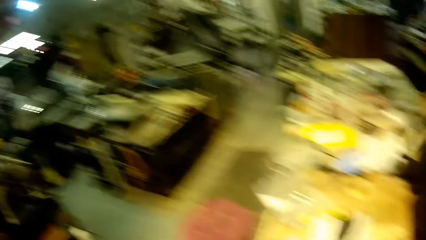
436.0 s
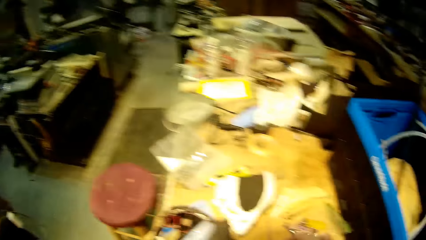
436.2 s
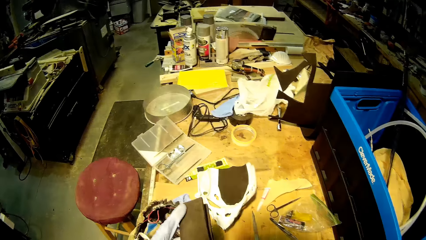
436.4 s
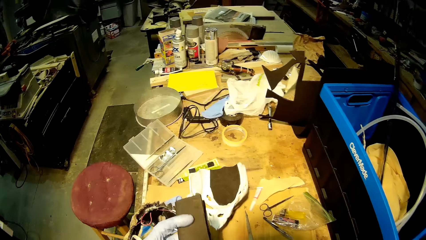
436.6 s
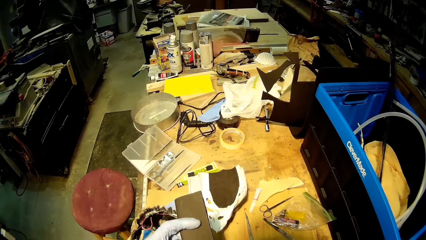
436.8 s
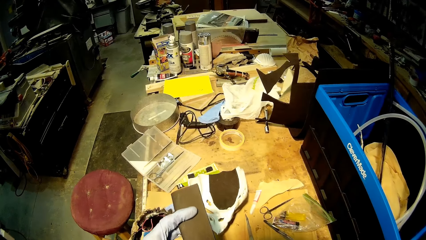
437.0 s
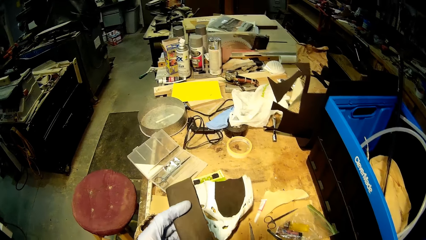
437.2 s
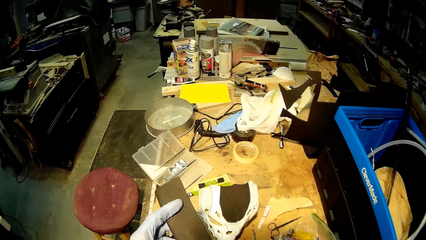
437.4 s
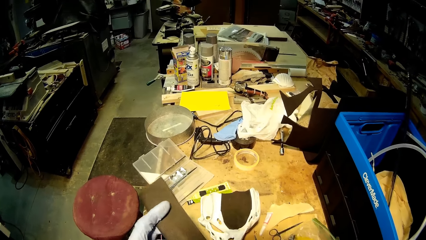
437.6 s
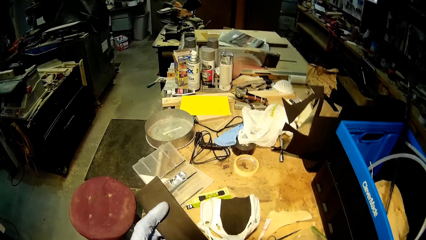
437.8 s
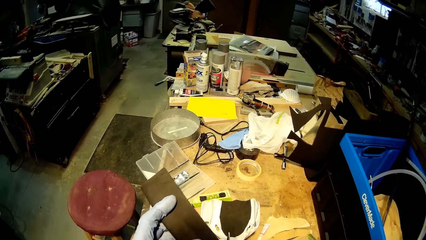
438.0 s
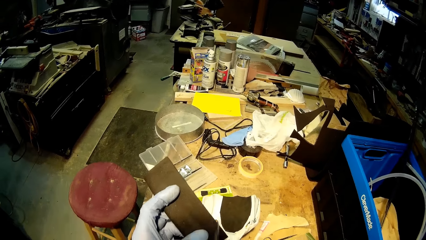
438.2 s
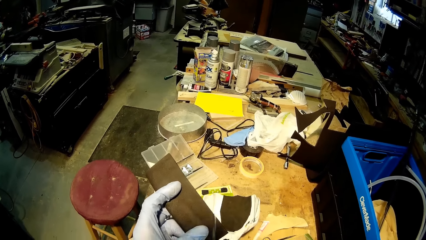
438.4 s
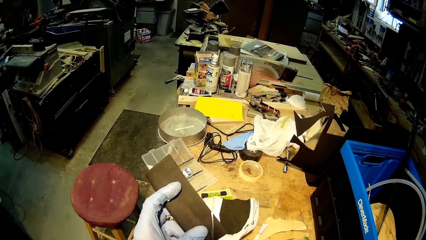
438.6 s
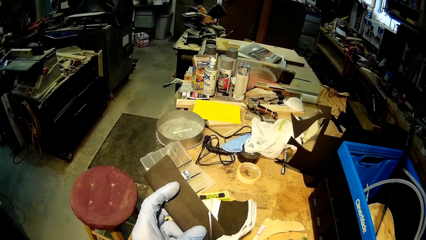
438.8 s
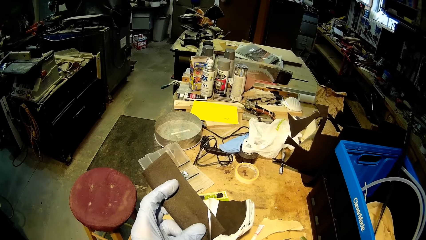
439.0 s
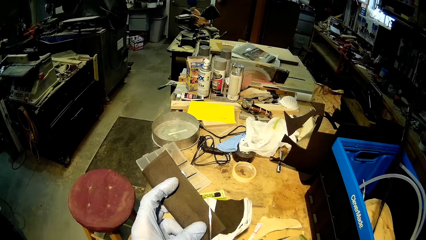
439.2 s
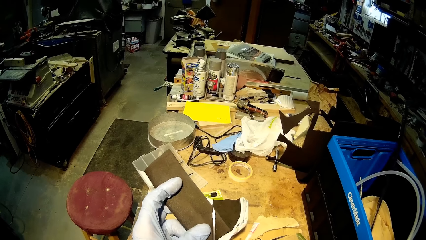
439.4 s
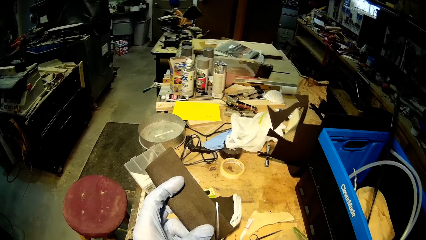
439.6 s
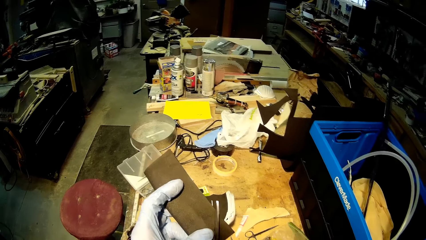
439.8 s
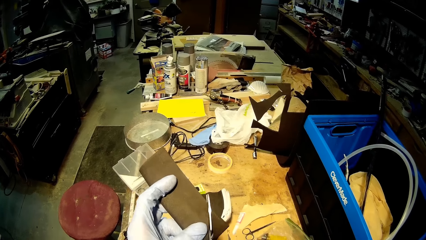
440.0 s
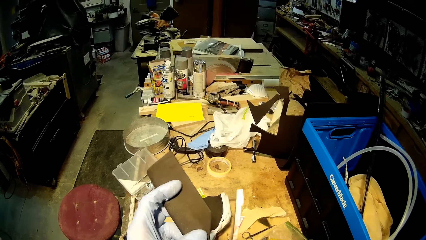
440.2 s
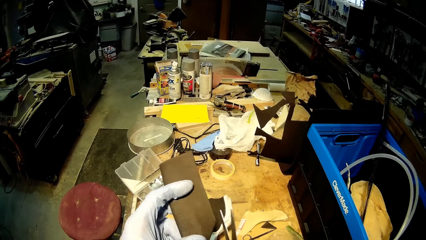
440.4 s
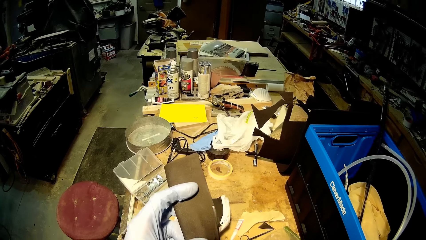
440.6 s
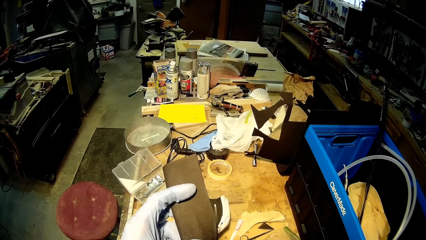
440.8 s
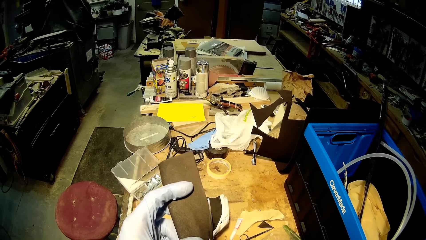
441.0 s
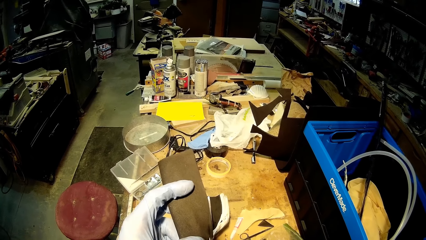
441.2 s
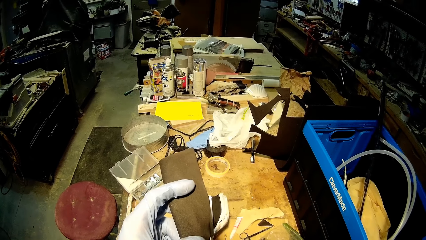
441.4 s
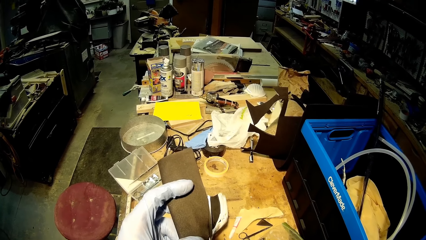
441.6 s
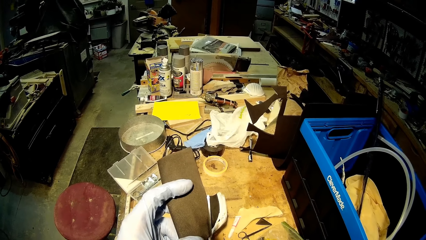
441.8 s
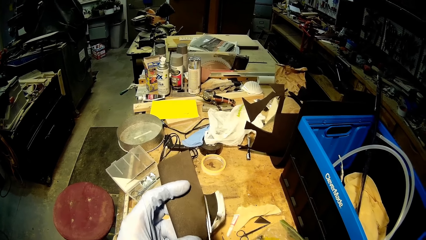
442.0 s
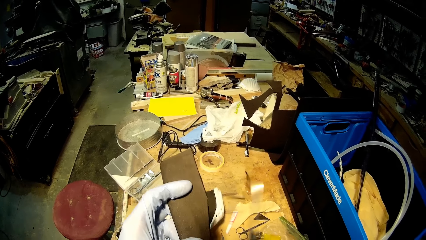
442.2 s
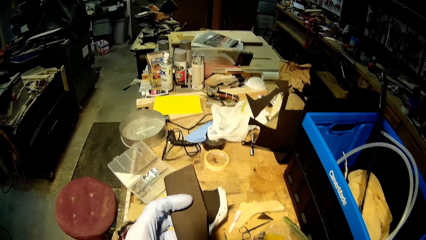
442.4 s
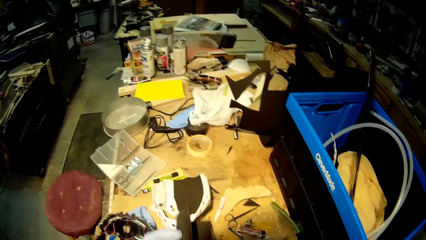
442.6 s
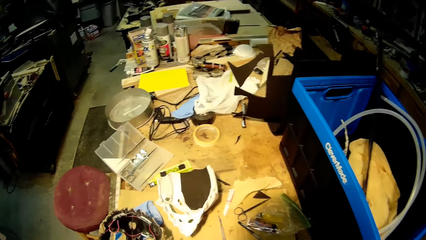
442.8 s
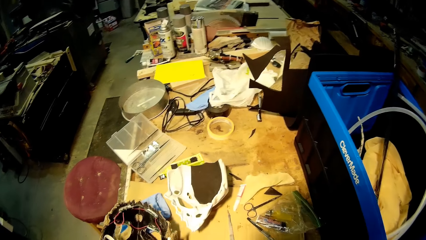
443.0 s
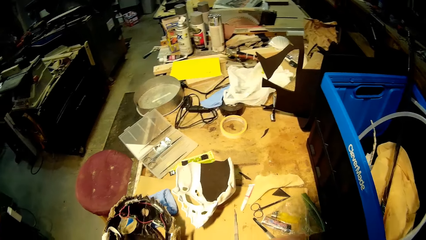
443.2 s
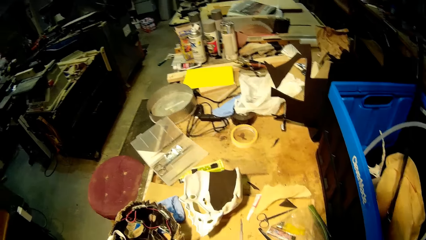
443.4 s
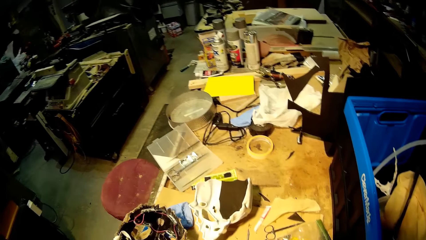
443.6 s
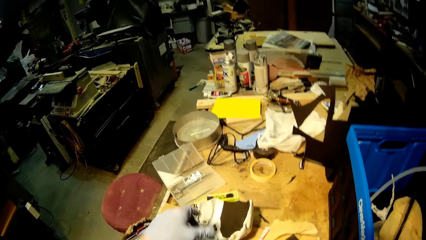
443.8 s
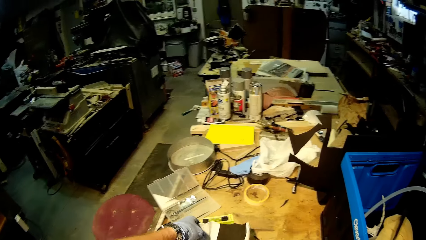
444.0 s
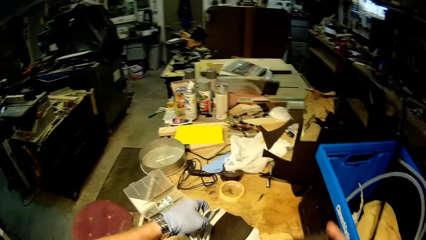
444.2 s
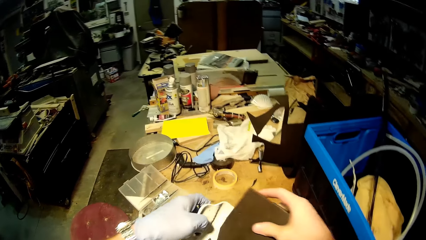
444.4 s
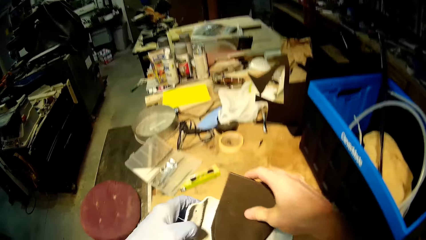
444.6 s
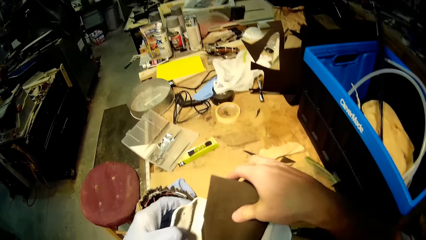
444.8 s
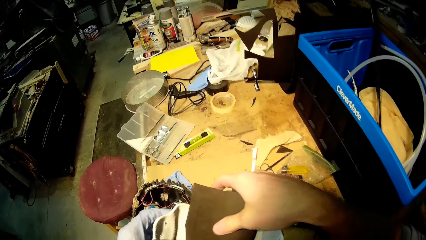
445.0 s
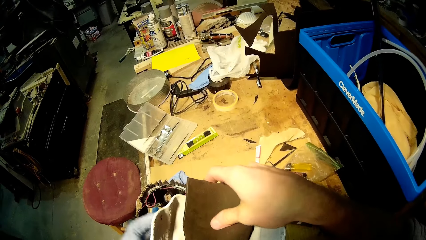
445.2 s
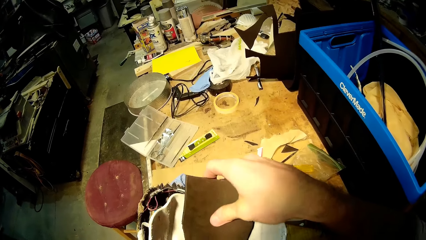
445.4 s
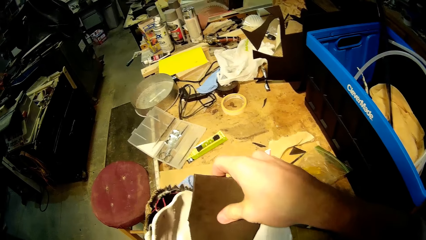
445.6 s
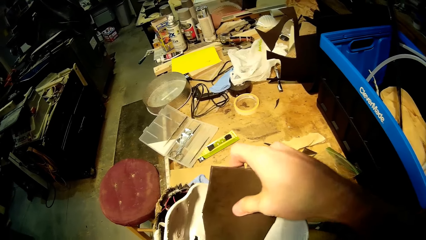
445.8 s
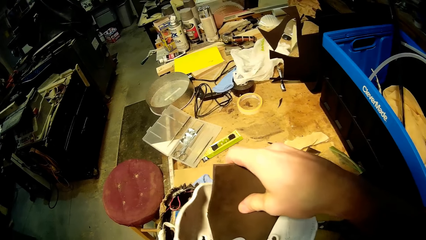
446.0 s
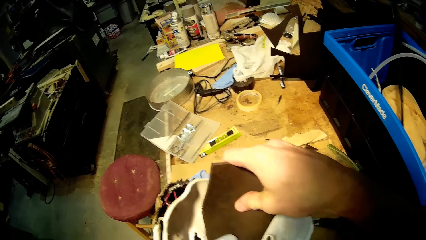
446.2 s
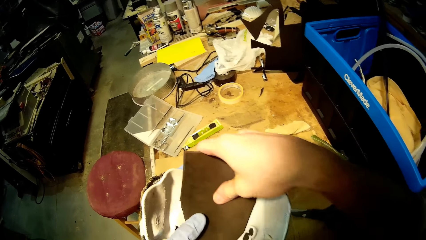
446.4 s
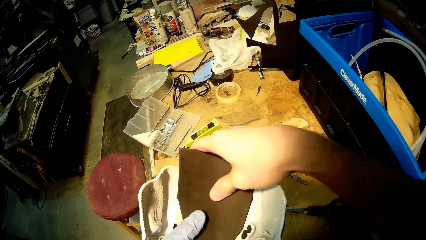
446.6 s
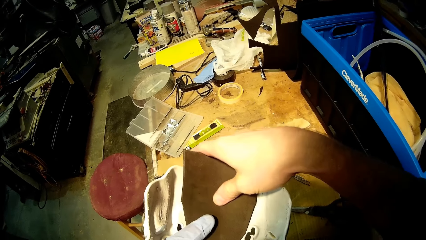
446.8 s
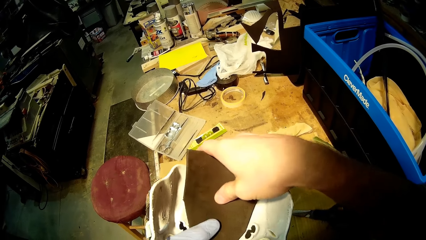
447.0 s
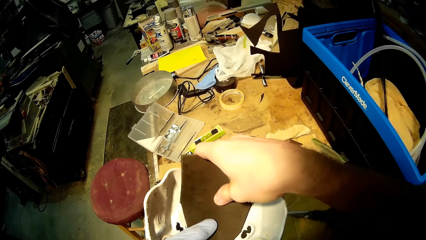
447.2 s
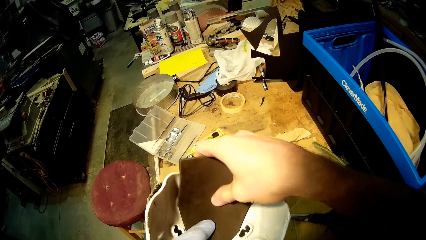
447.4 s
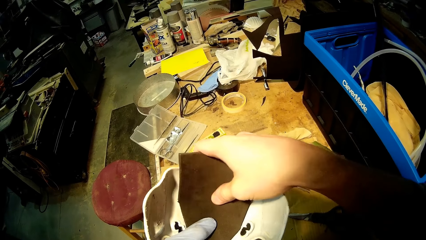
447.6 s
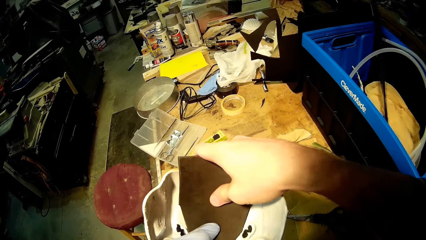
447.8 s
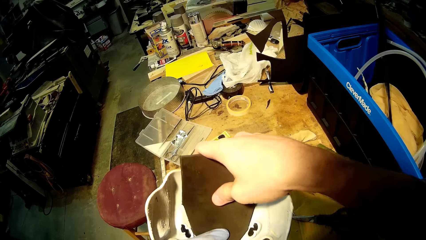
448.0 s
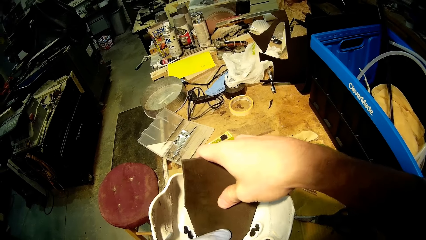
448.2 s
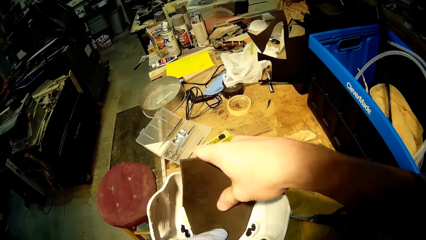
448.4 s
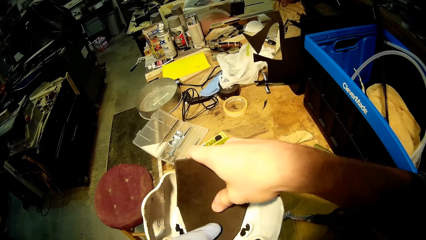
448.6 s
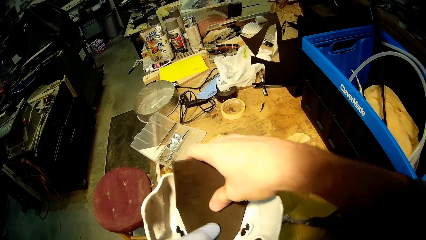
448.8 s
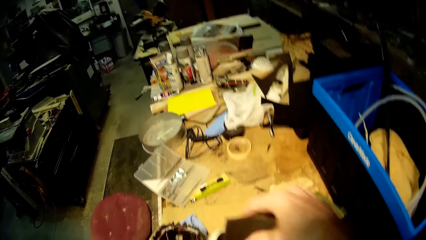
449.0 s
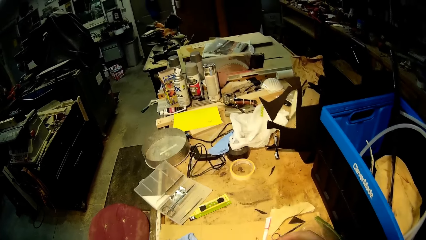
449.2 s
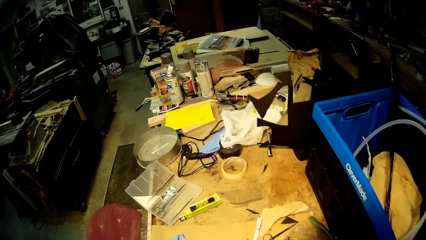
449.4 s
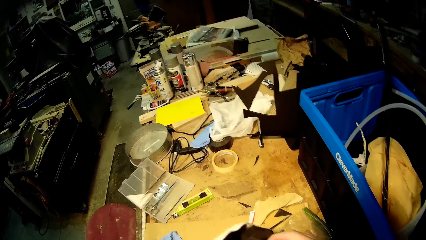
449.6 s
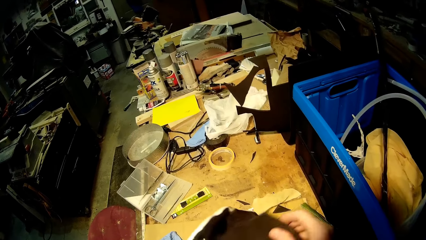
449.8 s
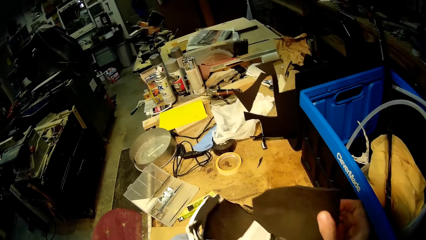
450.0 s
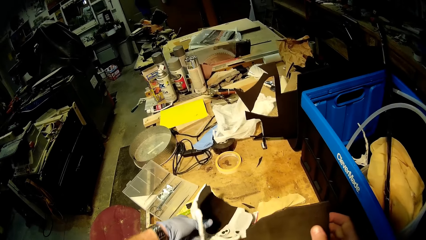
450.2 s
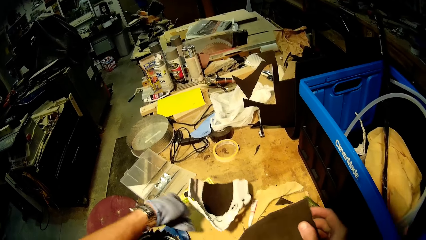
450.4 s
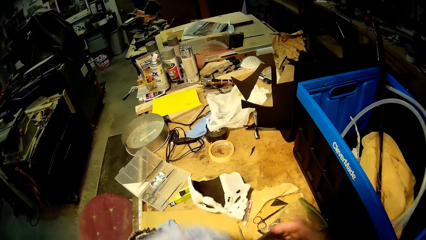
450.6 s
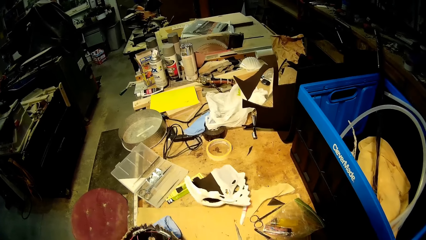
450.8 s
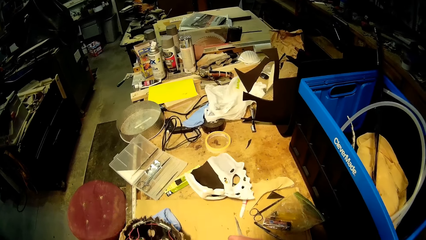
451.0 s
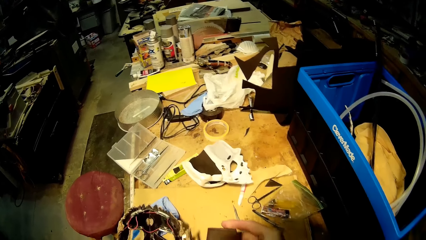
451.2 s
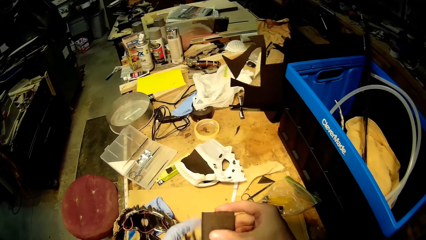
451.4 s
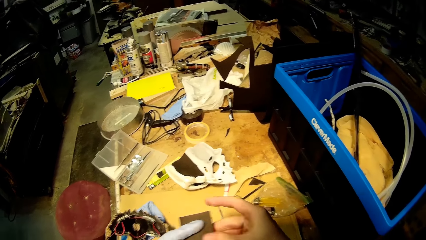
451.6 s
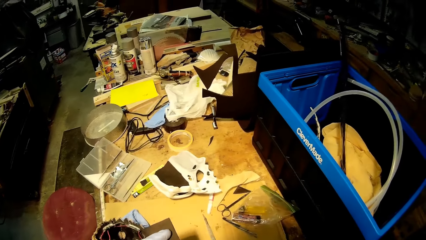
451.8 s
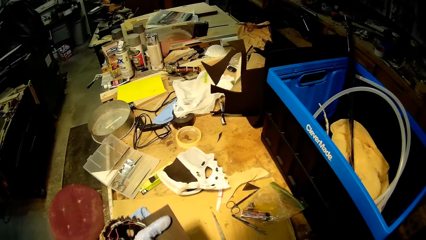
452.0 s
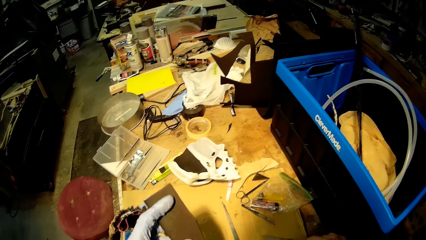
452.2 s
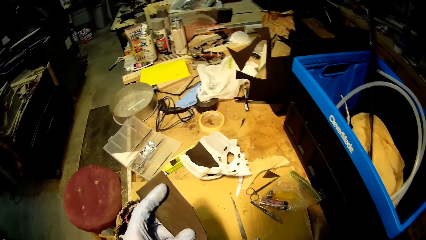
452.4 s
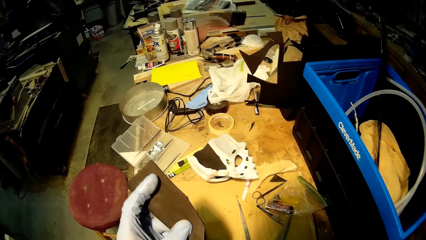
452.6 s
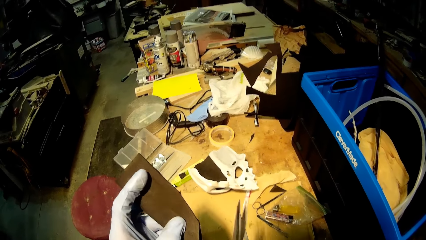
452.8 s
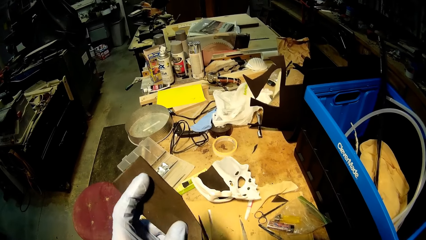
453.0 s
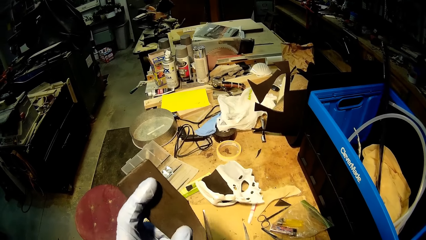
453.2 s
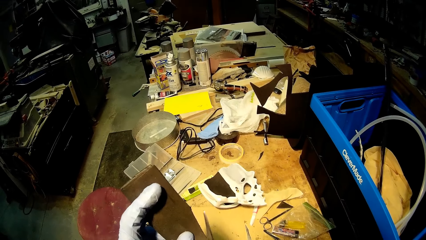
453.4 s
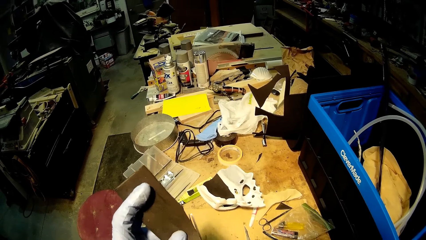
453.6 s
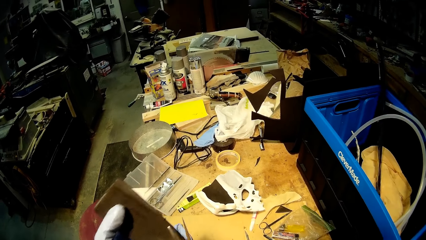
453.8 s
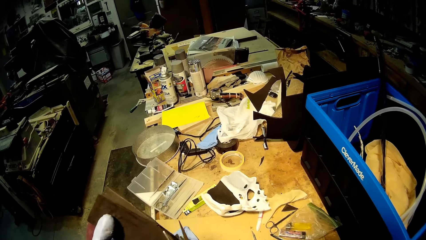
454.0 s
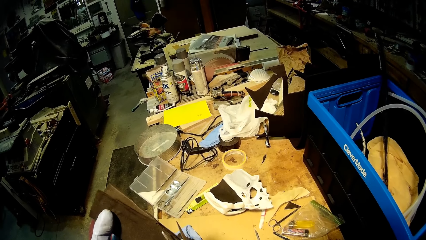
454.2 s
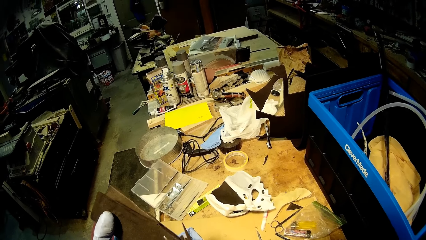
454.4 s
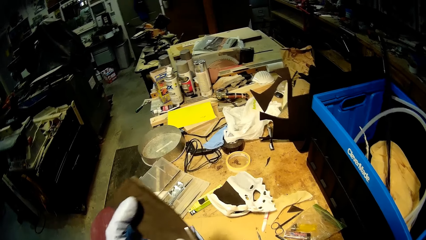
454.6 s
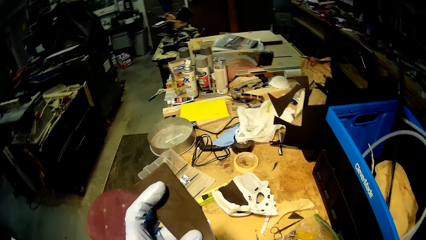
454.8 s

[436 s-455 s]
The camera wearer picks up the scissors from the table with his right hand. He cuts the black cardboard cut-out with the scissors in his right hand. He drops the scissors on the table with his right hand. He passes the cardboard cut-out from his left hand to his right hand. He picks the human skull mask from the table with his left hand. He attaches the black cardboard cut-out to the mask in his left hand. He drops the mask on the table with his left hand. He picks up the scissors from the table with his right hand. He cuts the black cardboard cut-out with the scissors in his right hand.
